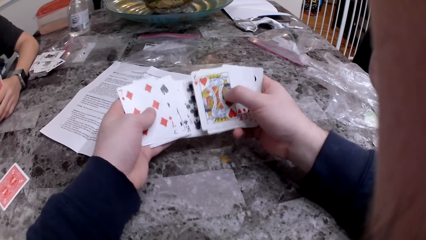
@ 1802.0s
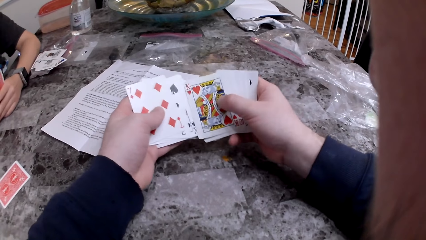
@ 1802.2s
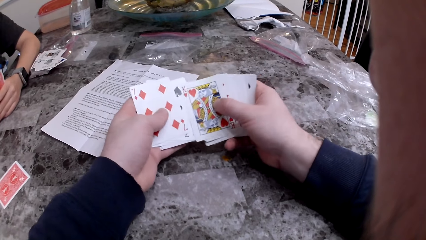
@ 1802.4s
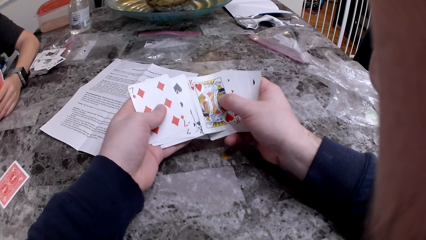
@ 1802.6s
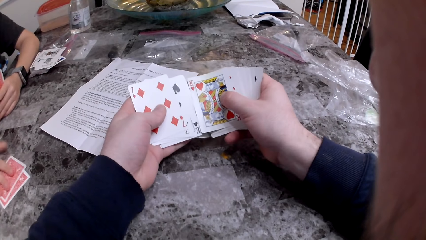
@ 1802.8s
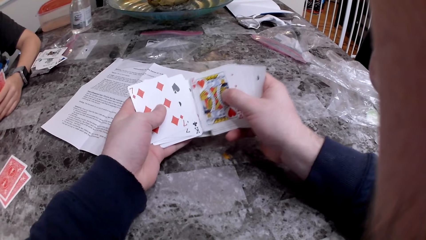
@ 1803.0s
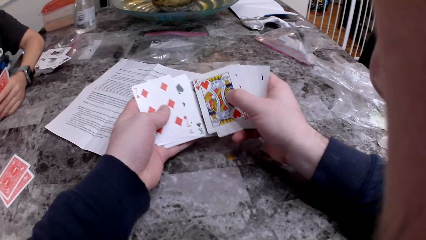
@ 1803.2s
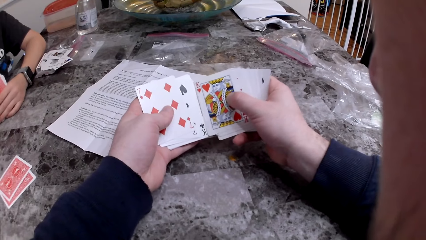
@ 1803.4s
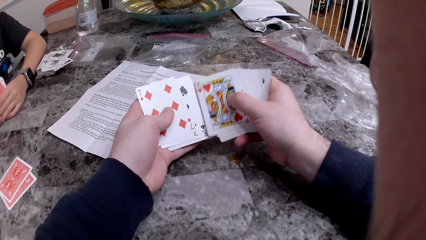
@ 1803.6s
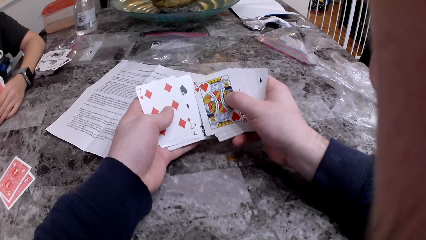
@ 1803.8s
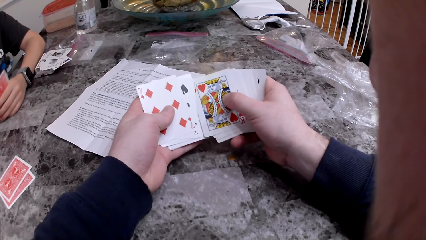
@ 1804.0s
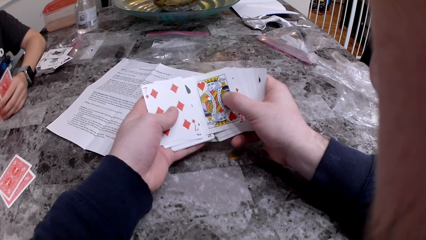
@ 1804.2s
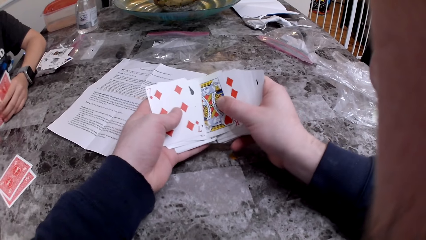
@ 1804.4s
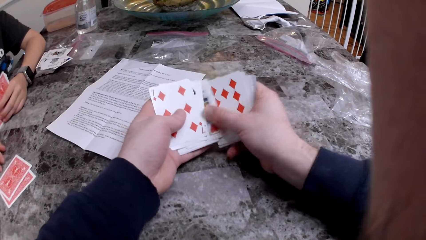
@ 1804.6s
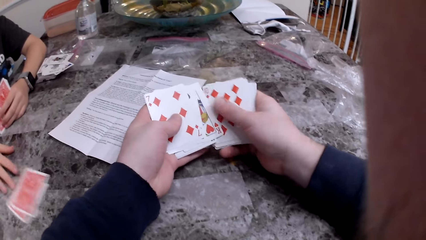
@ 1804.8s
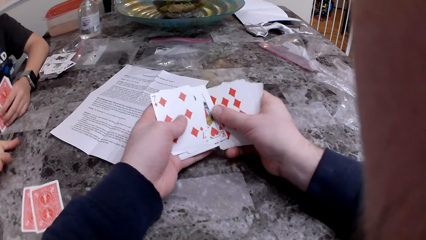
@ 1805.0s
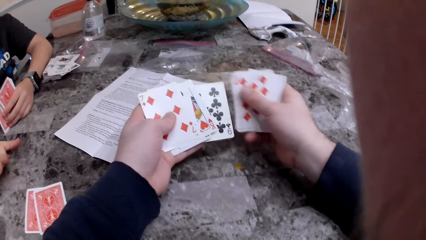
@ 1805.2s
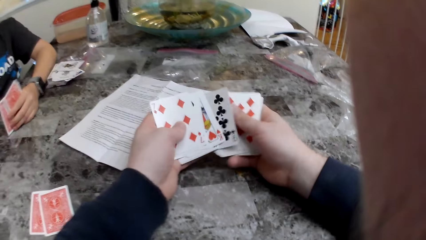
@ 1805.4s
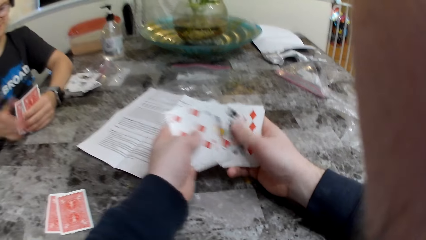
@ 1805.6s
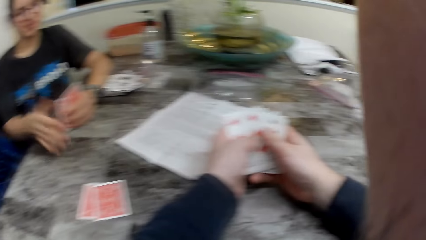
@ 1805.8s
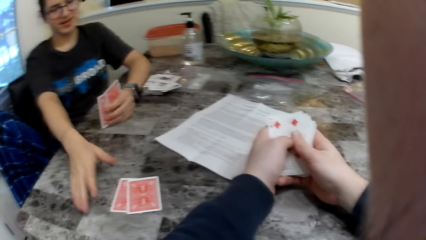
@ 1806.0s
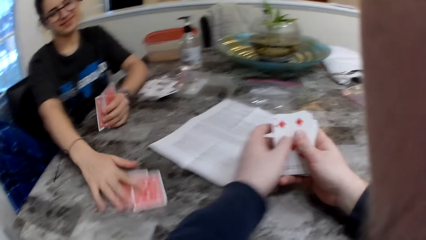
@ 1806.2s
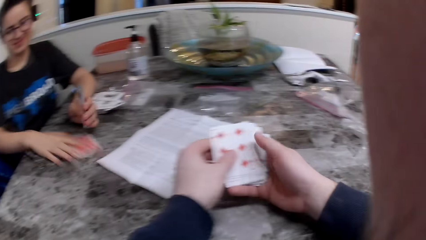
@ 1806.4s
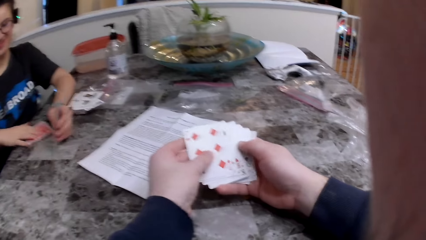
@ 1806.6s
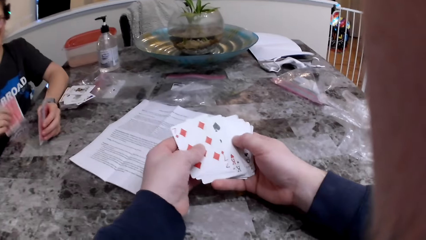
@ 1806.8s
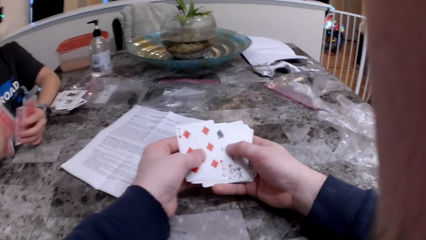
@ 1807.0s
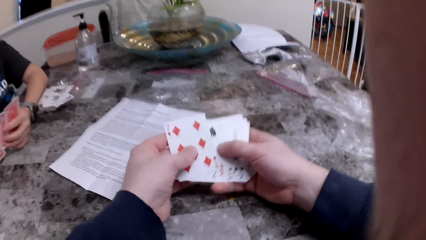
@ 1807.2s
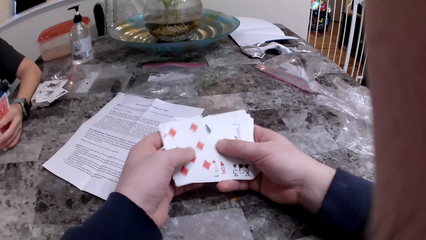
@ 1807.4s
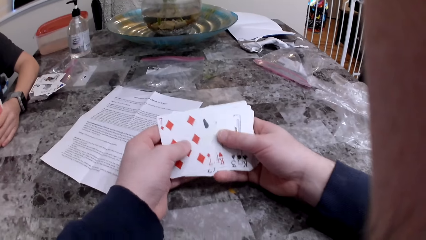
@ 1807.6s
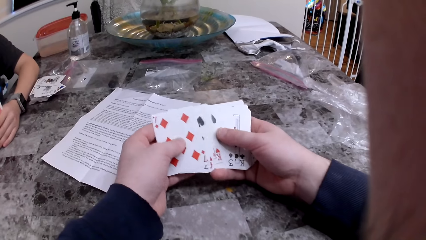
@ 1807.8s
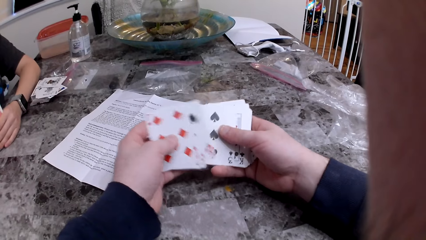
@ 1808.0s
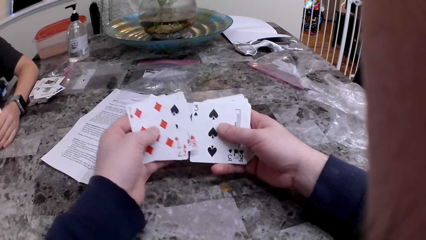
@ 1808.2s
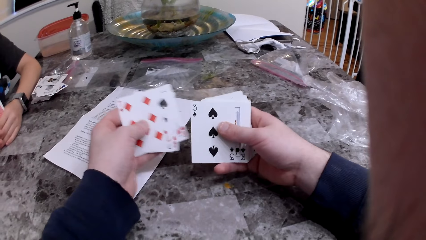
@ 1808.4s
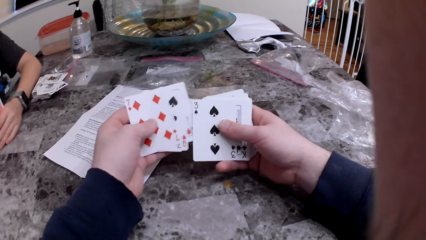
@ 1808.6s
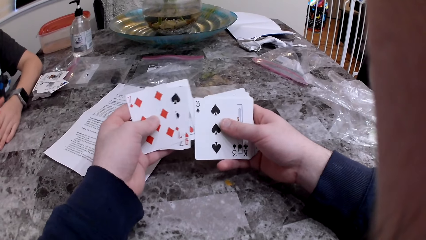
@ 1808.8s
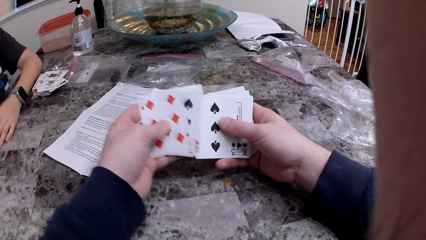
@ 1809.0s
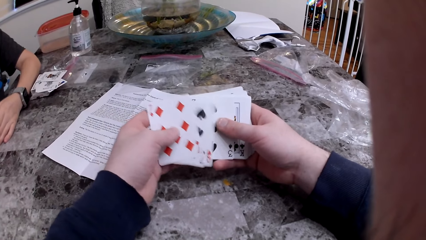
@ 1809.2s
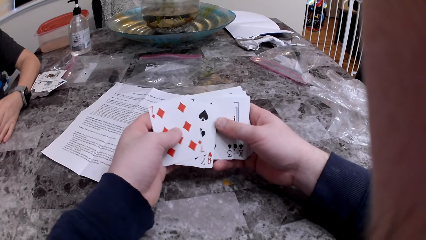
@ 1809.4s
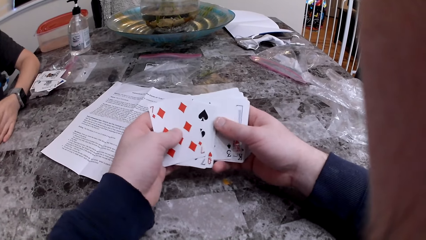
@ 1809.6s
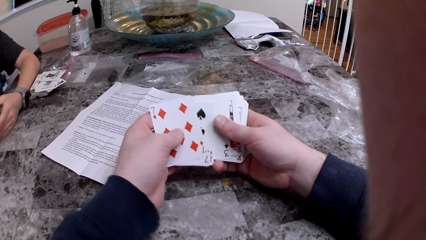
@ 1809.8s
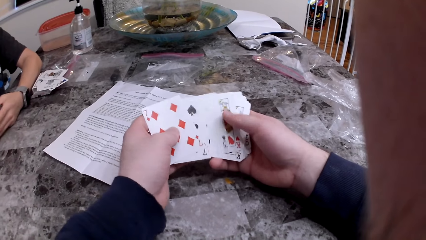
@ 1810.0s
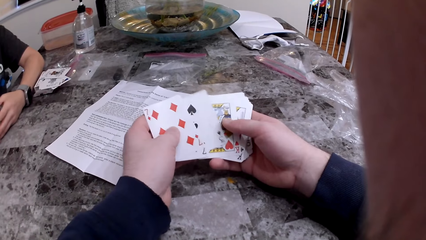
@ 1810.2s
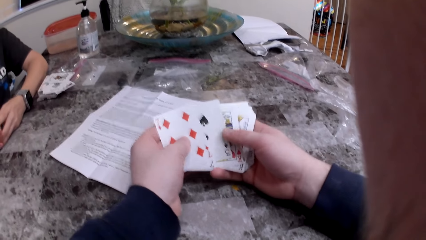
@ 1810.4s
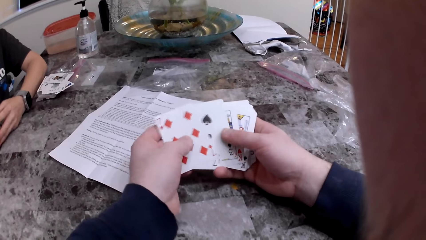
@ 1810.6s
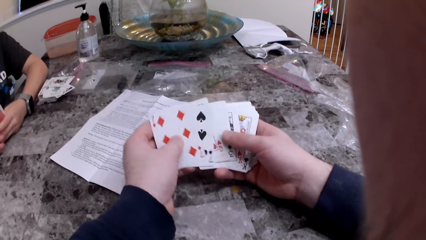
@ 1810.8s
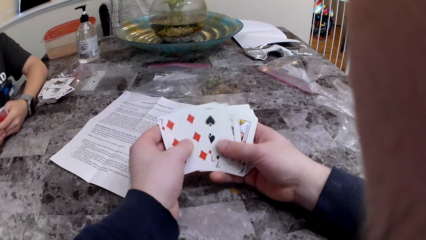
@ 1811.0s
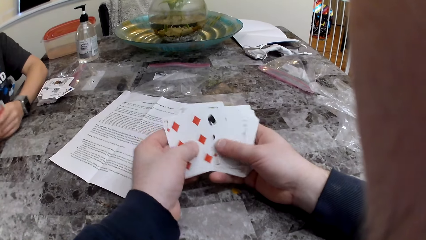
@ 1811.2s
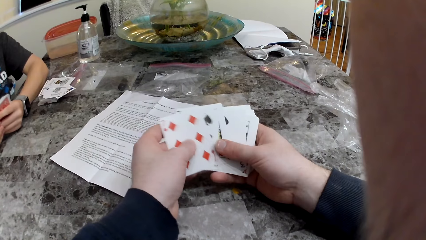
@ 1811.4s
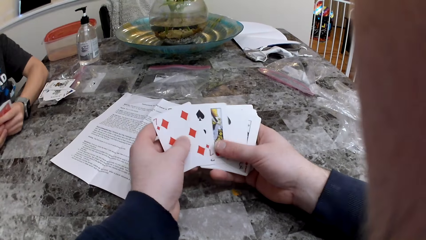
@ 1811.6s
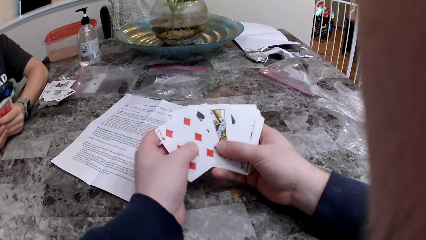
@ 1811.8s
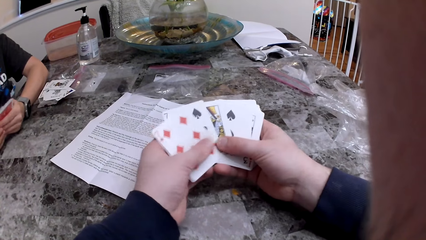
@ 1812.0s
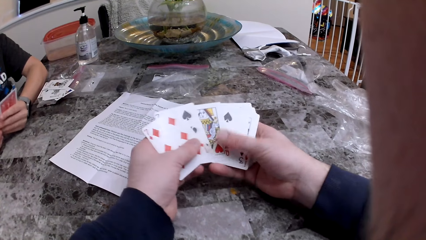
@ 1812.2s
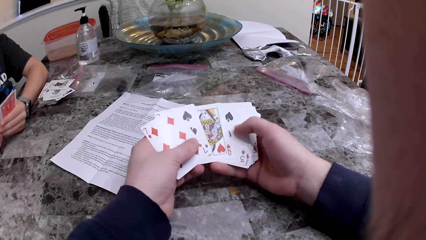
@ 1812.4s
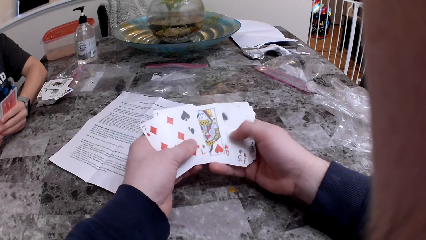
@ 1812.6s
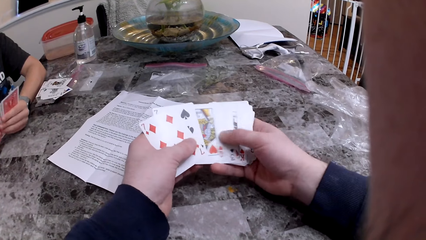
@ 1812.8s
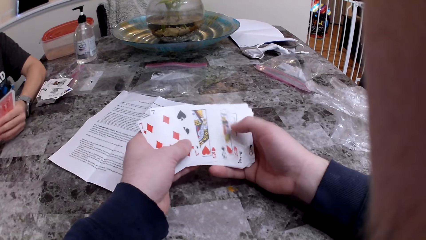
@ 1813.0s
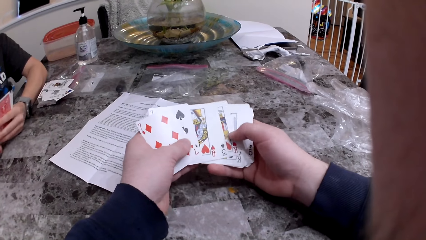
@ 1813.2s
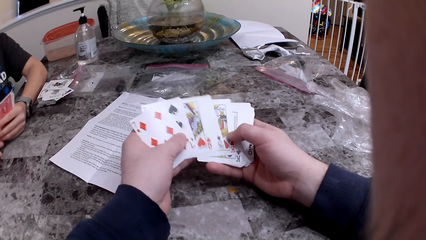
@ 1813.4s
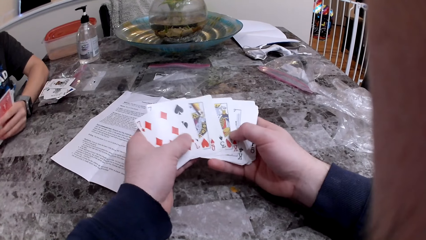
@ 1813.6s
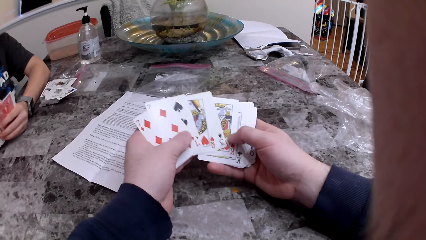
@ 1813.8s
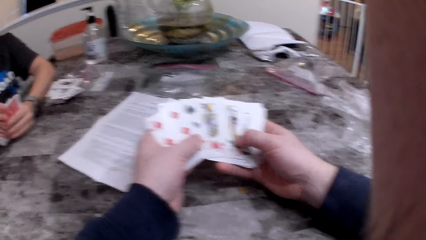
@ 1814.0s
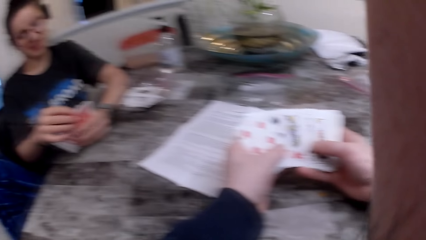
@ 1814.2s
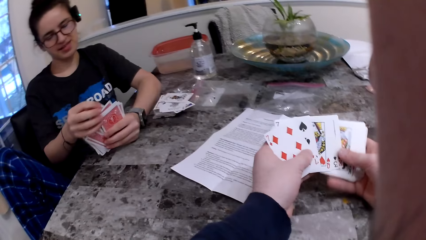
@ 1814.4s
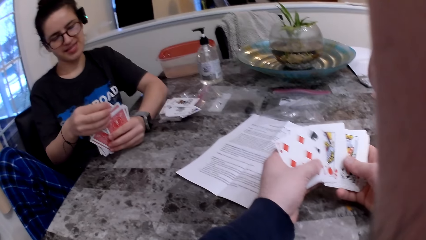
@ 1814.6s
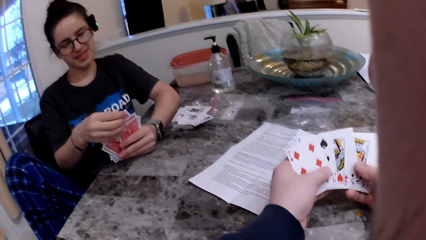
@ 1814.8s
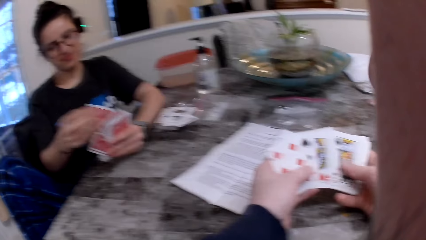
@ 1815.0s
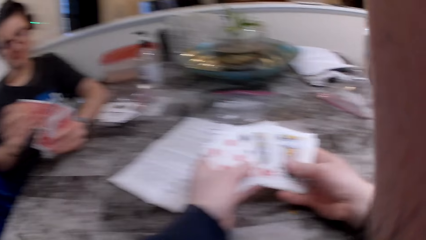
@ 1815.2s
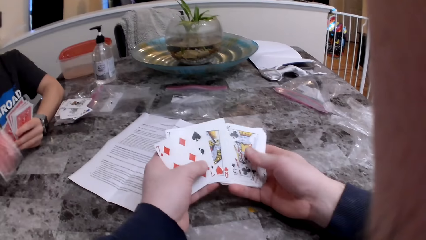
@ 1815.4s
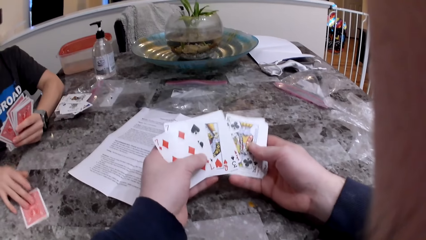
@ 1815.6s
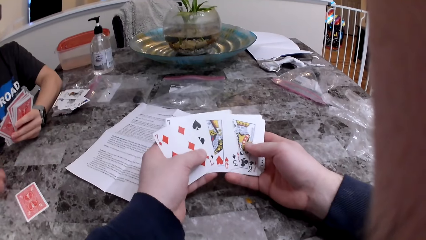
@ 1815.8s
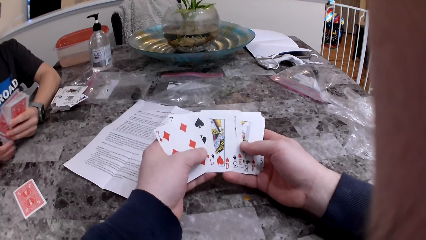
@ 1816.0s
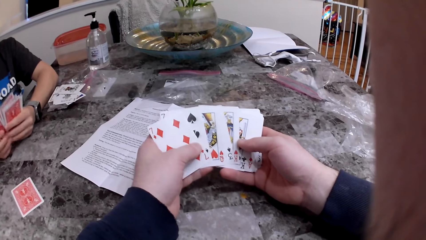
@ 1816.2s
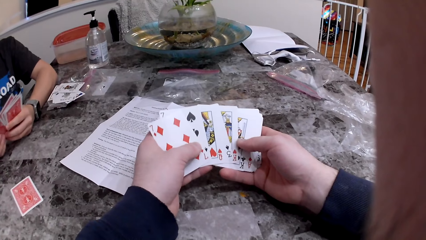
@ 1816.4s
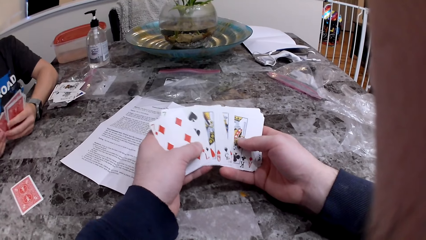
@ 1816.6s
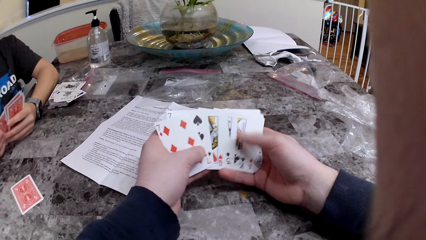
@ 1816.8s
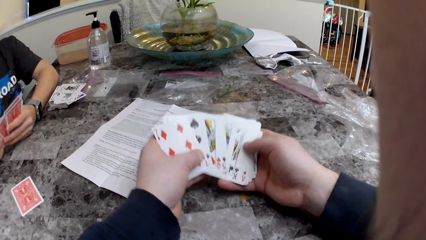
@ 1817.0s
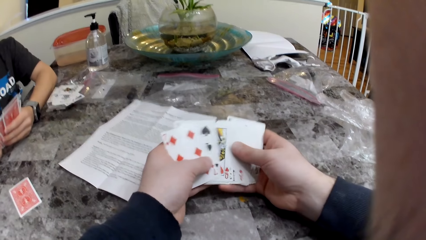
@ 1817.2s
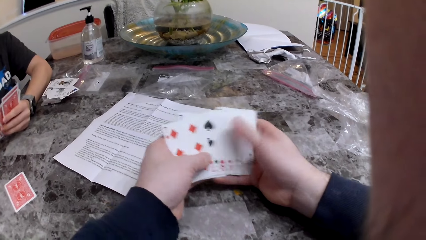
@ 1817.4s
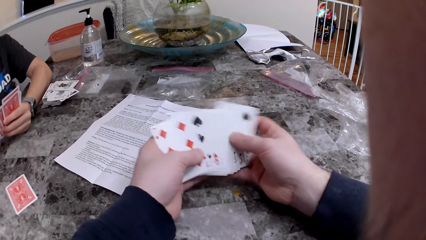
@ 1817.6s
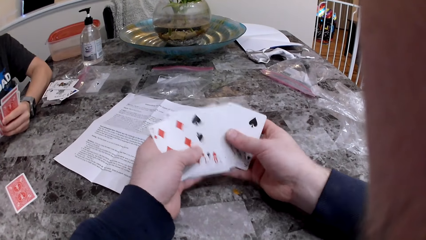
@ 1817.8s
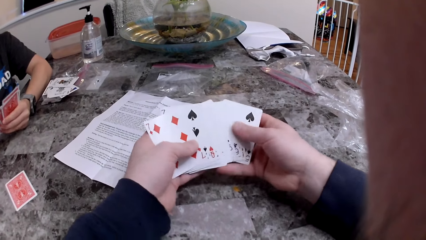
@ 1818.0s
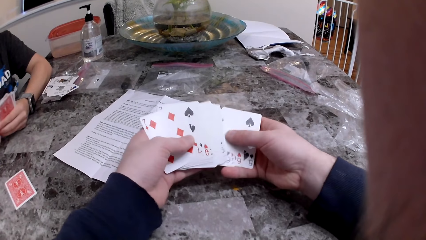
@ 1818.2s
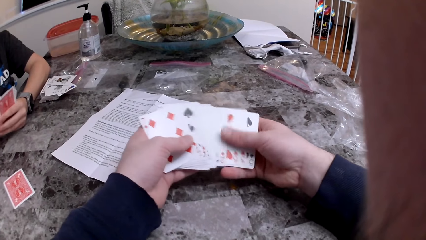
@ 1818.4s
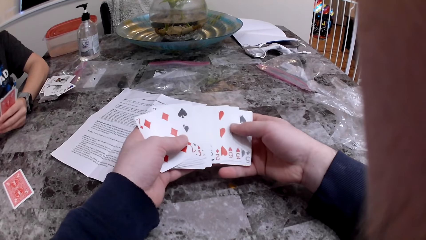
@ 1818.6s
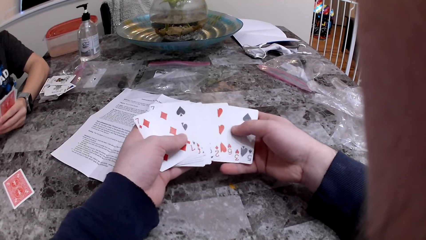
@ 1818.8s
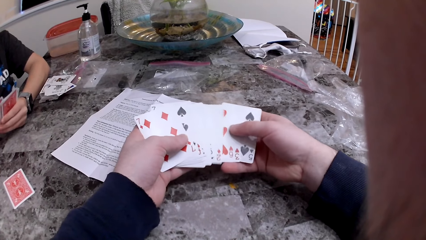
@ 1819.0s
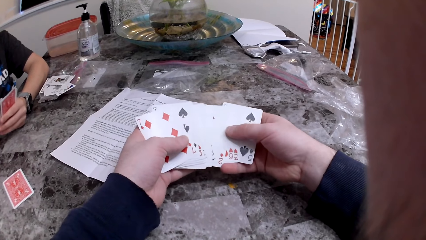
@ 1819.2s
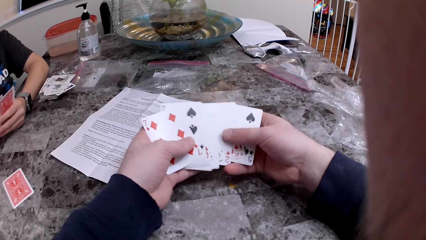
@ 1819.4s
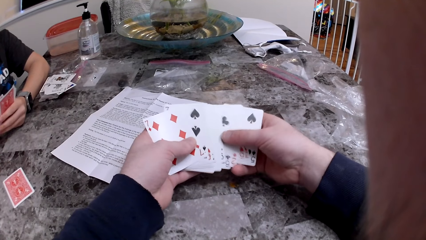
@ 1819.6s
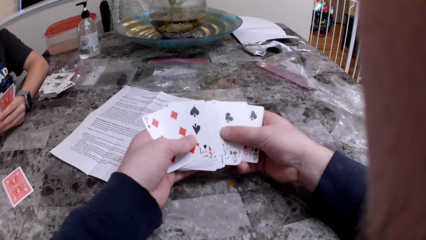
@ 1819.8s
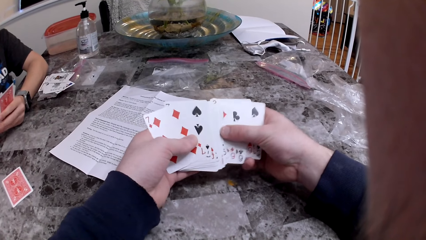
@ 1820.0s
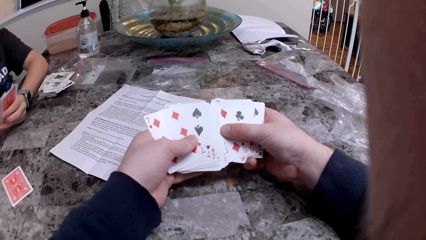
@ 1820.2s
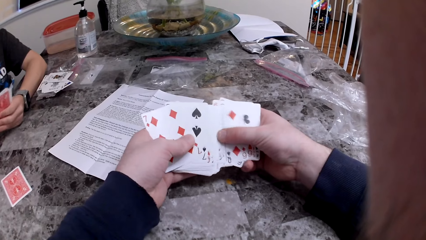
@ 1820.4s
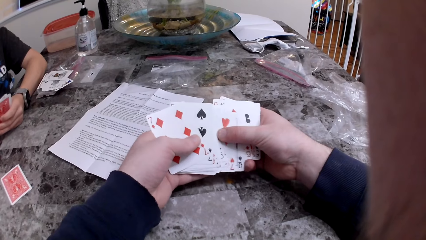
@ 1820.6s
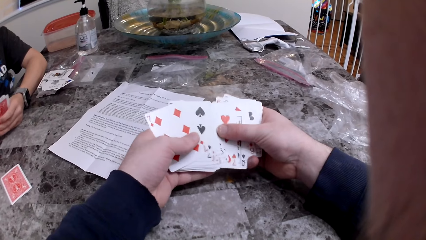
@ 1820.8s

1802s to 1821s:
A woman drops a card in her right hand on the table. The woman pushes the cards on the table with her right hand. The woman picks up the cards on the table with her right hand. The camera wearer arranges the cards. The woman drops the card in her right hand on the table.
